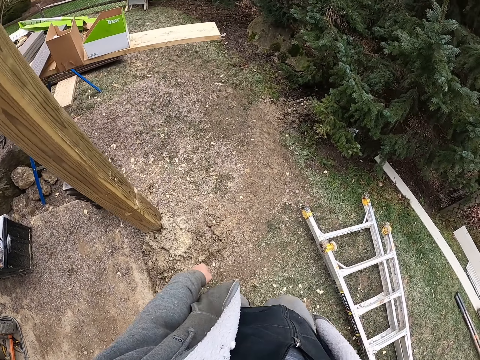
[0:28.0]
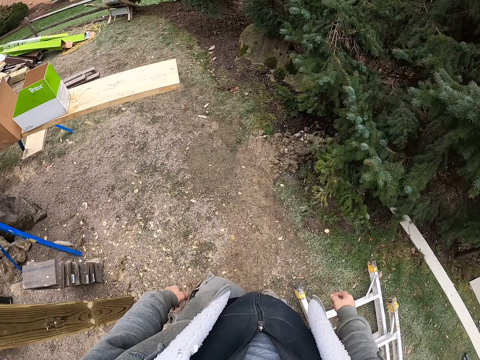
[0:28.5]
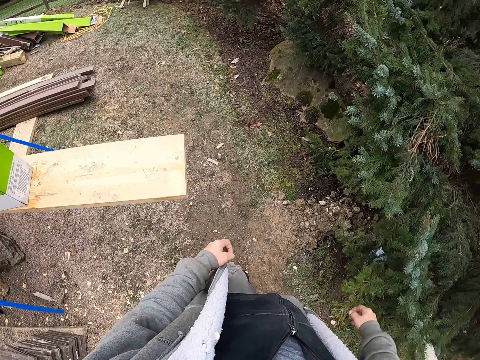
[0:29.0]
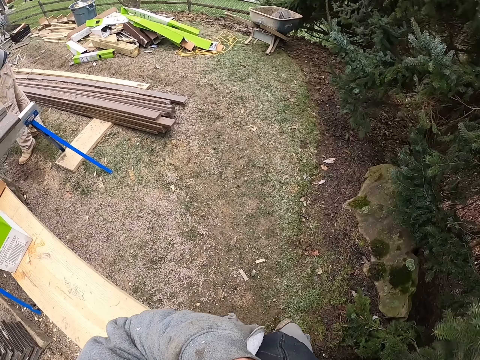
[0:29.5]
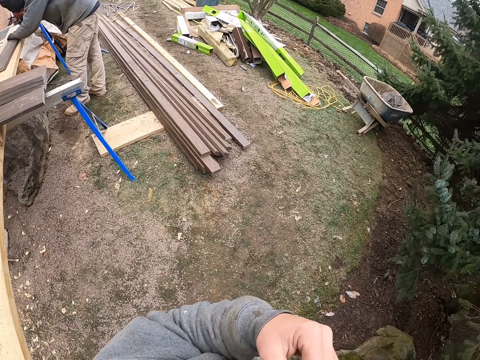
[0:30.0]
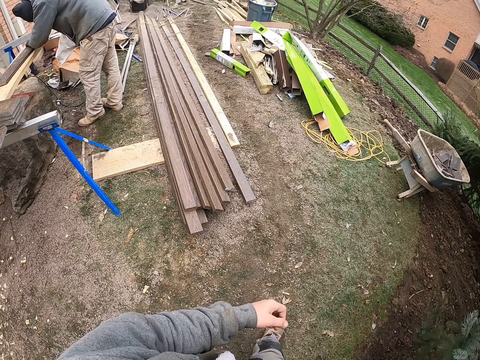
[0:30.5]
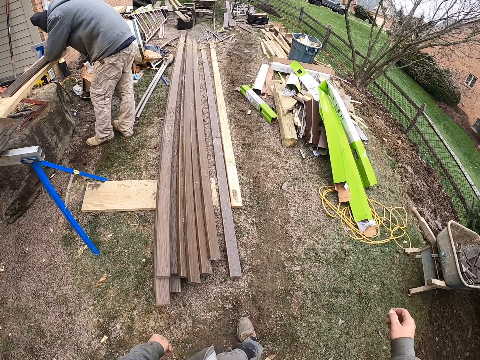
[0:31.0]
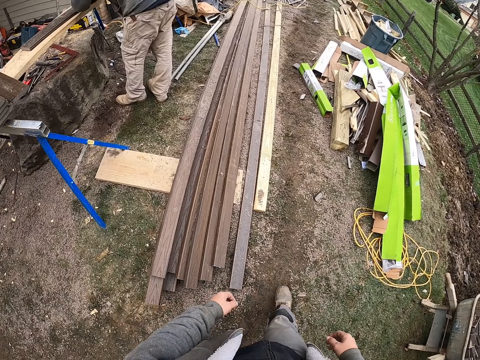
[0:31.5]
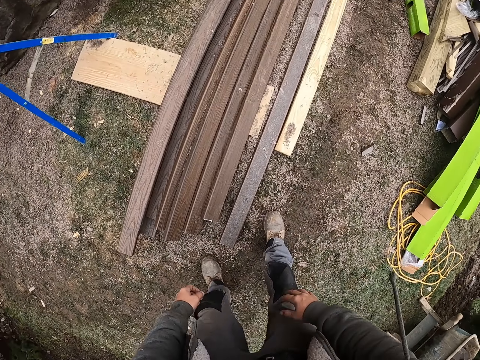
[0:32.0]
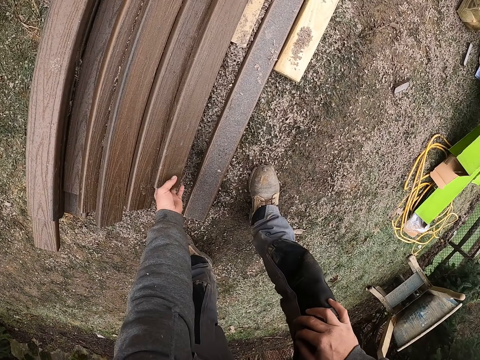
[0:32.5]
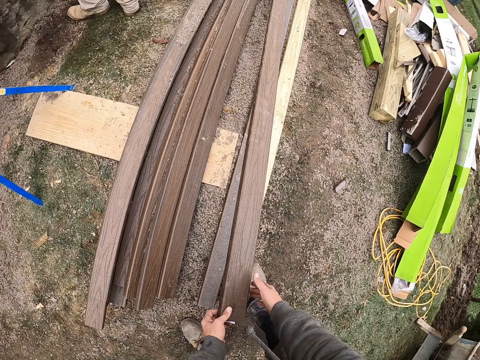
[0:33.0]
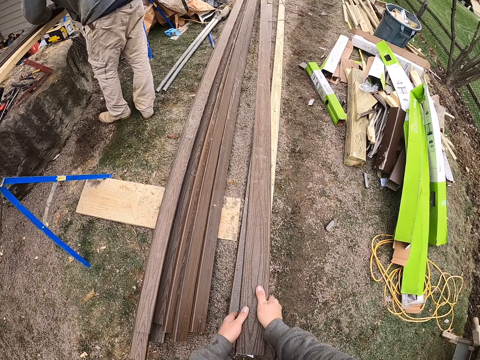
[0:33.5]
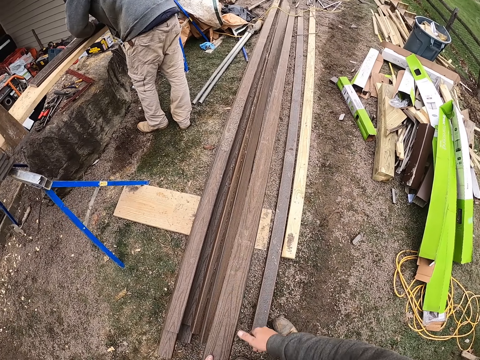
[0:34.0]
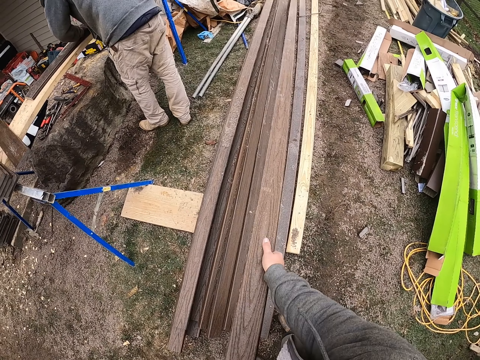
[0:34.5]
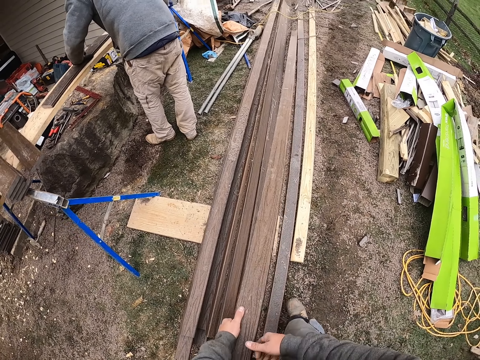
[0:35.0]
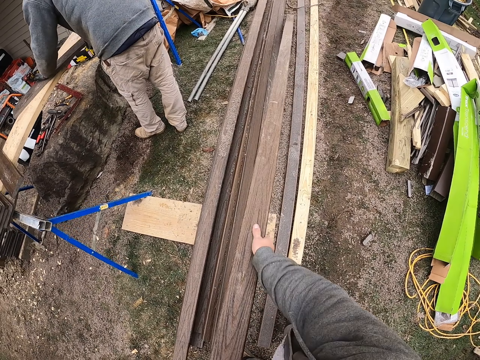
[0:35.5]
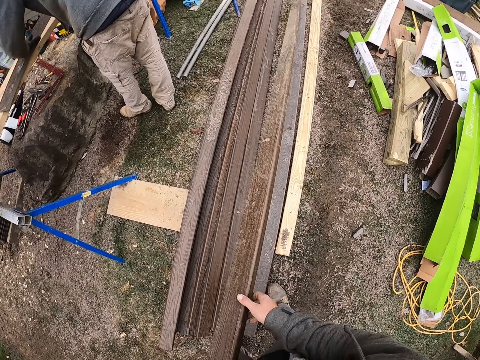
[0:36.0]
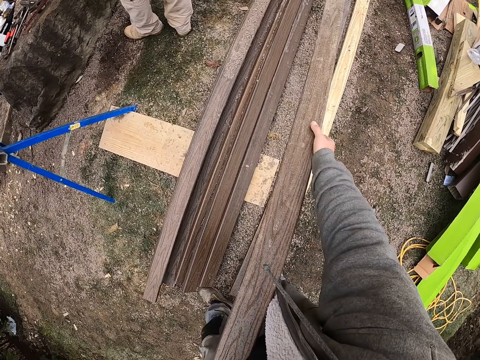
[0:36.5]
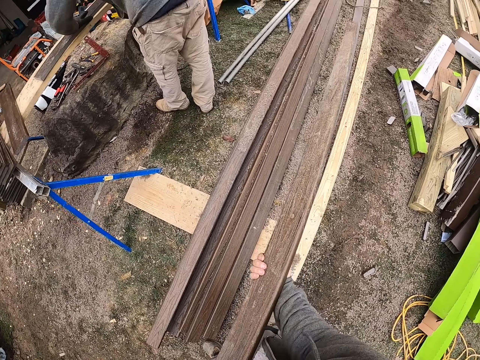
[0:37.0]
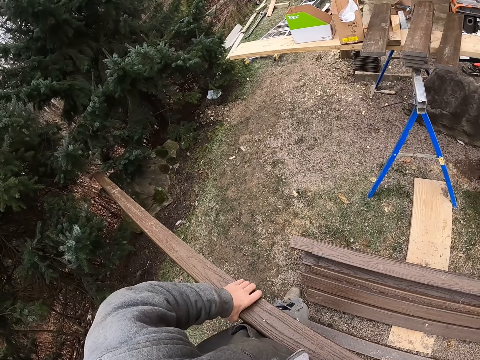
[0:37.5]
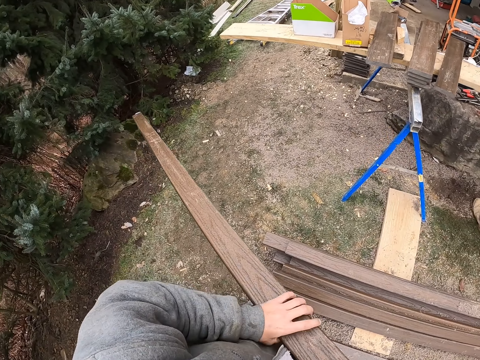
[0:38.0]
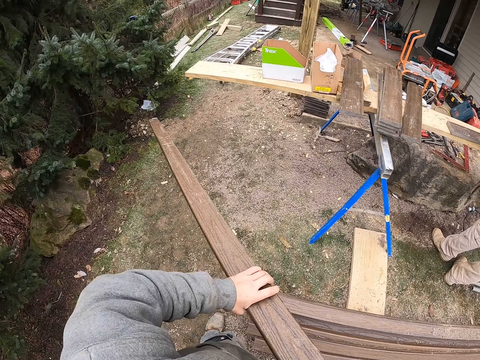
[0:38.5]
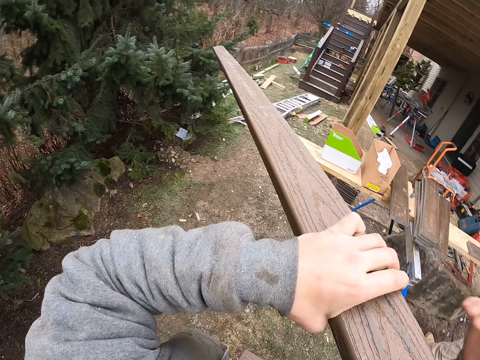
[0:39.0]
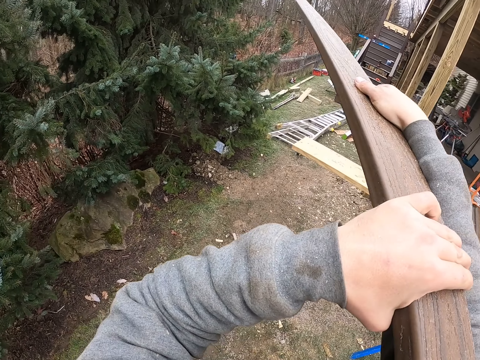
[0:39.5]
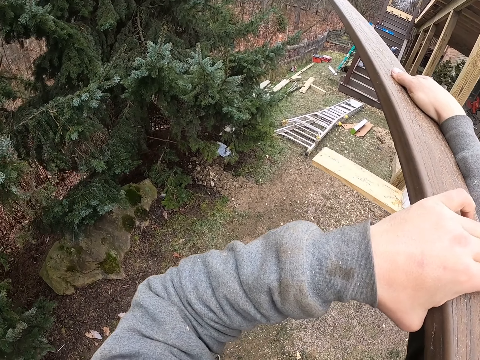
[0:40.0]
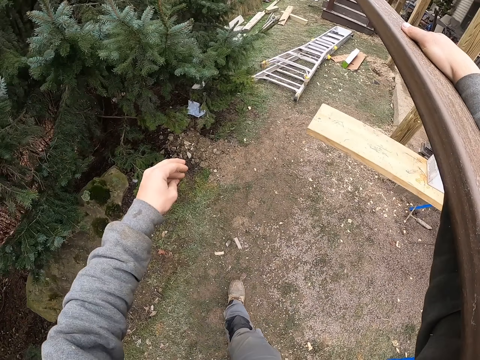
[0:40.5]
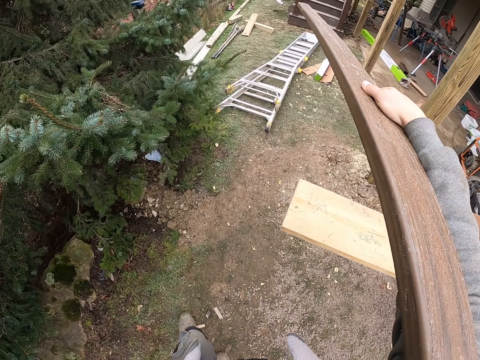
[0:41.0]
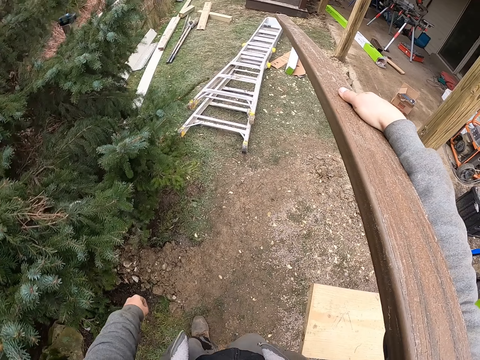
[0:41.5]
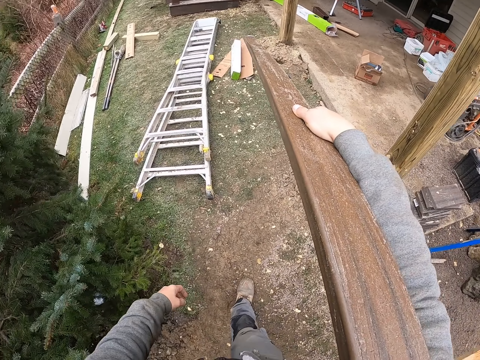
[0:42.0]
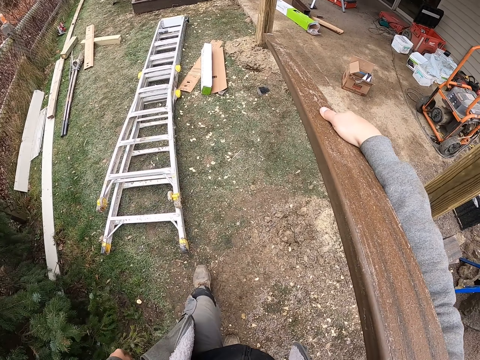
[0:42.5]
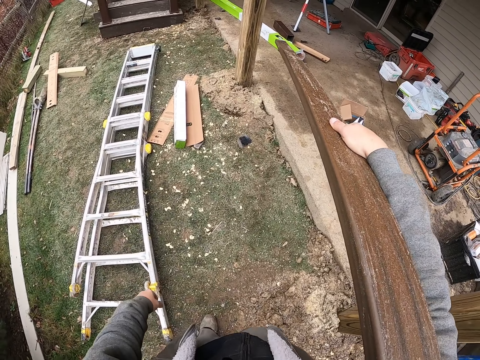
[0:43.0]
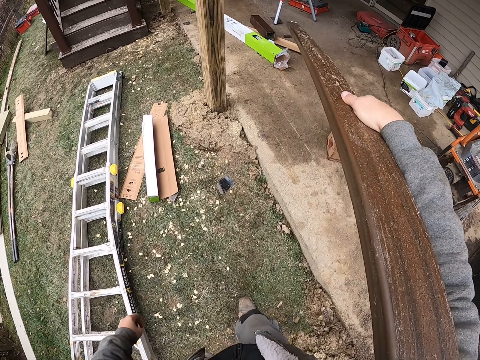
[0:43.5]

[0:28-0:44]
The camera wearer scratches the face. They pick a metal bar or wood from the ground. They walk around the construction site. They place the wood on a shoulder.
